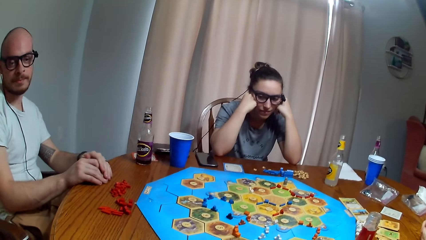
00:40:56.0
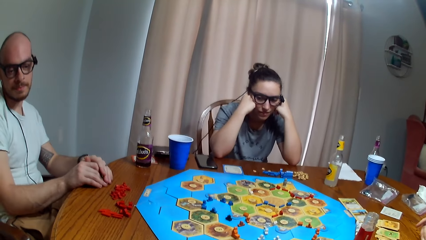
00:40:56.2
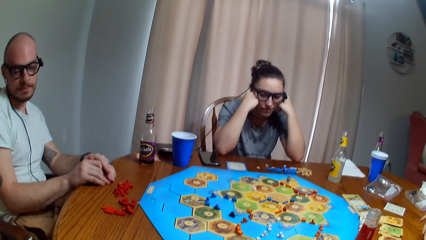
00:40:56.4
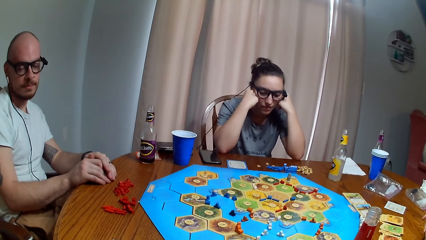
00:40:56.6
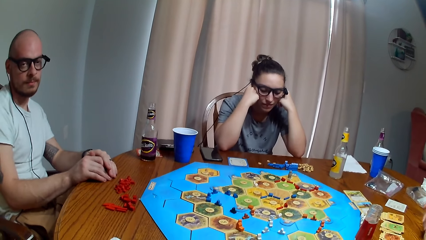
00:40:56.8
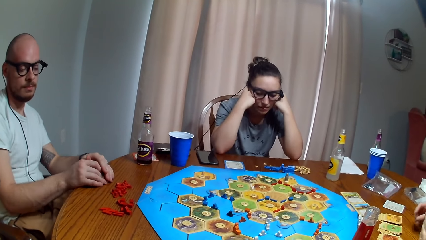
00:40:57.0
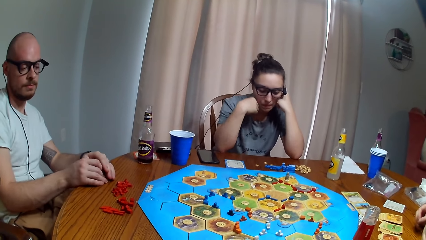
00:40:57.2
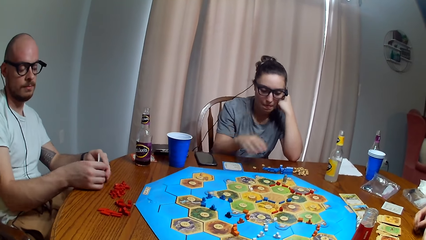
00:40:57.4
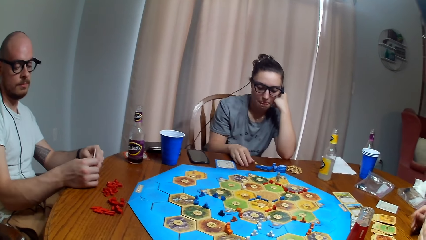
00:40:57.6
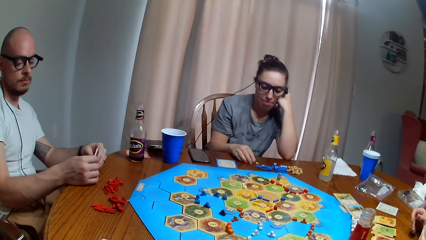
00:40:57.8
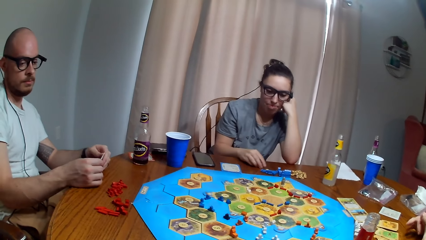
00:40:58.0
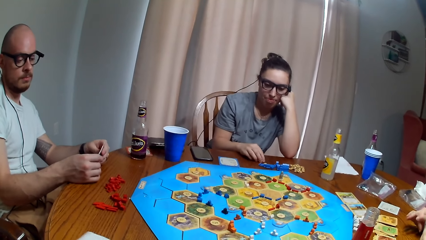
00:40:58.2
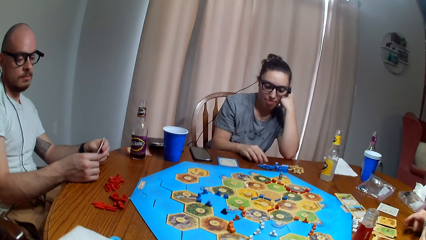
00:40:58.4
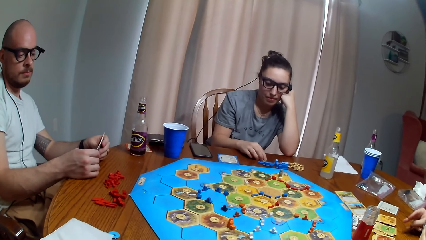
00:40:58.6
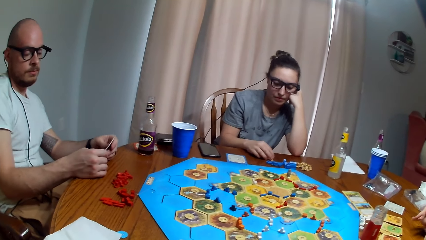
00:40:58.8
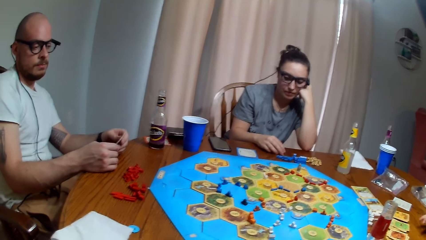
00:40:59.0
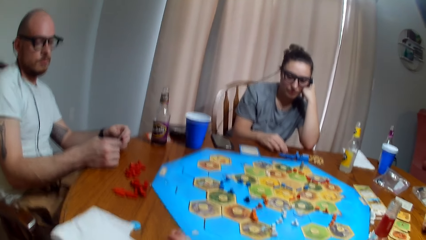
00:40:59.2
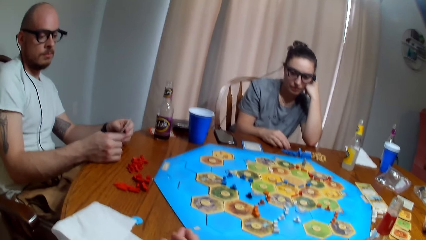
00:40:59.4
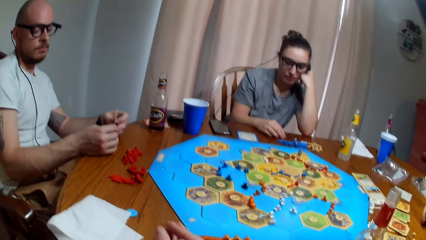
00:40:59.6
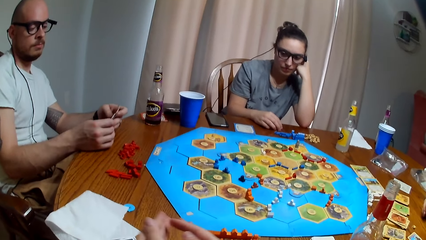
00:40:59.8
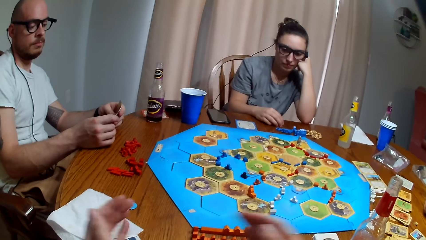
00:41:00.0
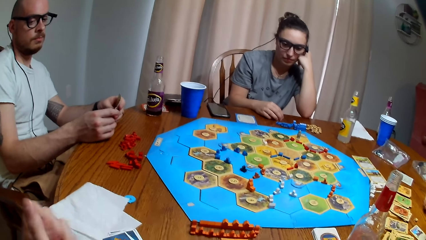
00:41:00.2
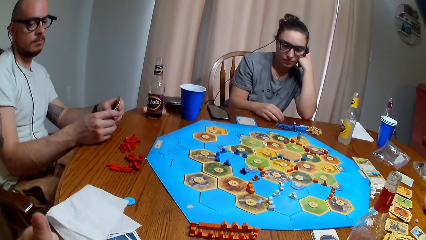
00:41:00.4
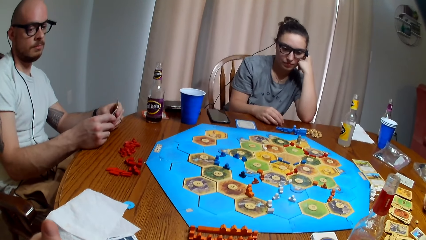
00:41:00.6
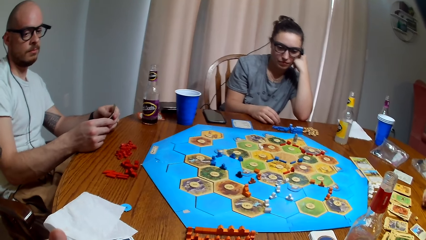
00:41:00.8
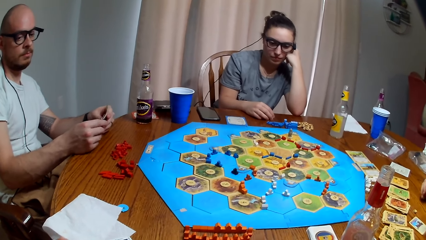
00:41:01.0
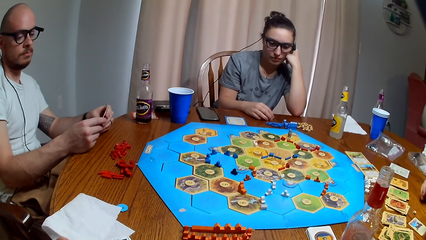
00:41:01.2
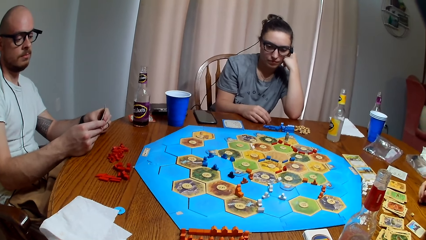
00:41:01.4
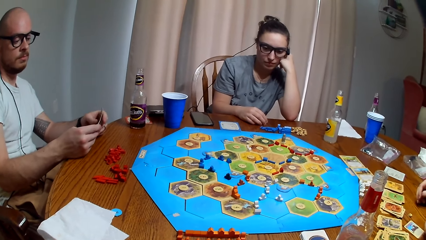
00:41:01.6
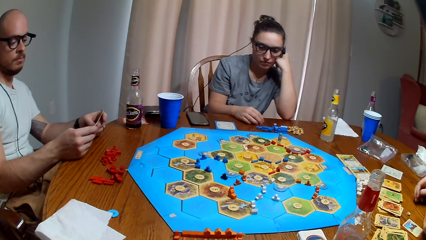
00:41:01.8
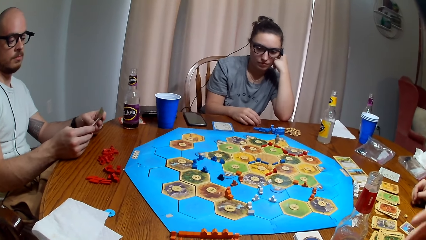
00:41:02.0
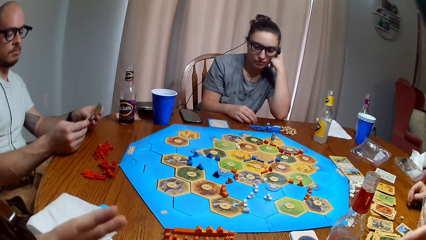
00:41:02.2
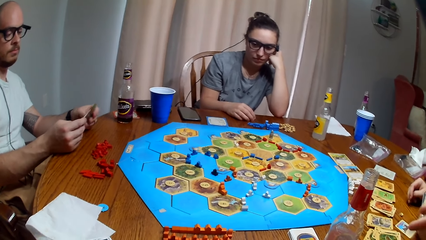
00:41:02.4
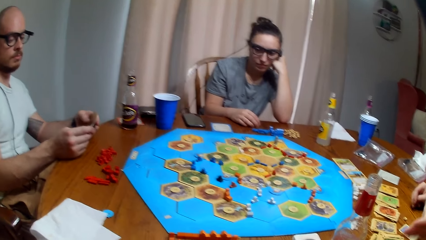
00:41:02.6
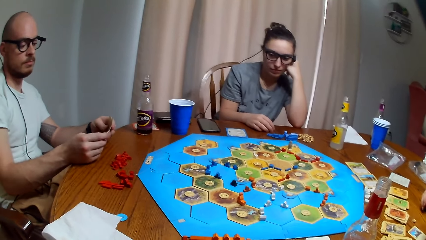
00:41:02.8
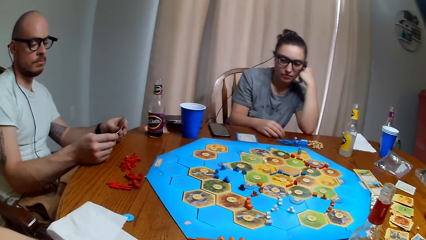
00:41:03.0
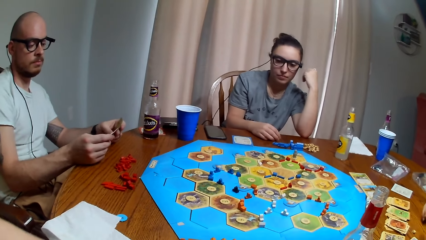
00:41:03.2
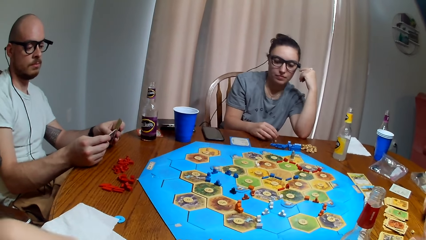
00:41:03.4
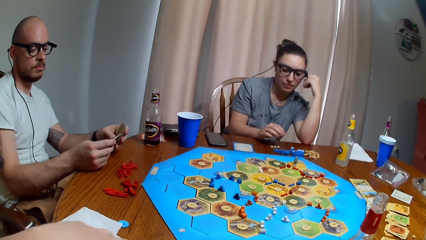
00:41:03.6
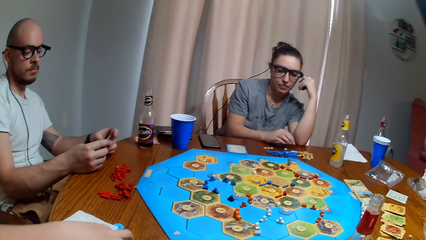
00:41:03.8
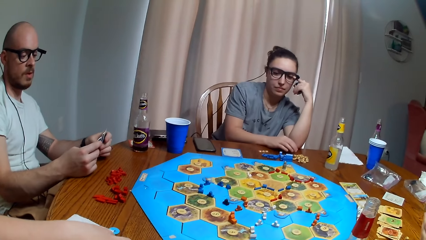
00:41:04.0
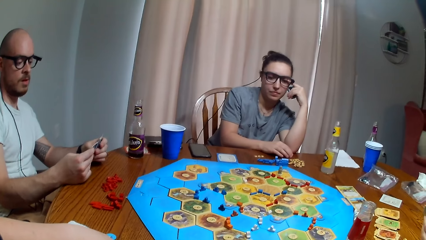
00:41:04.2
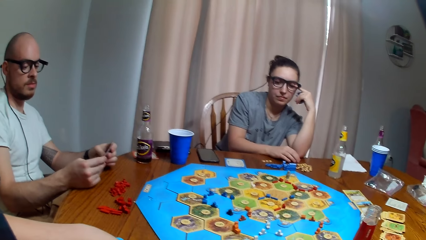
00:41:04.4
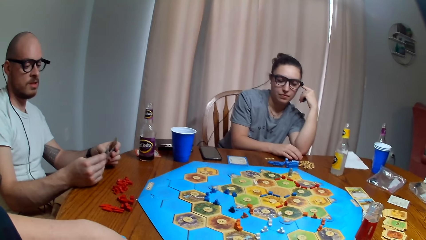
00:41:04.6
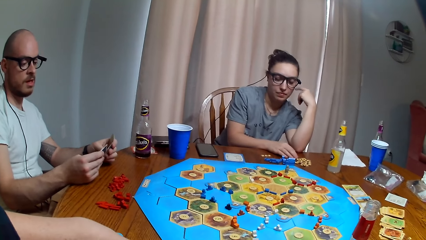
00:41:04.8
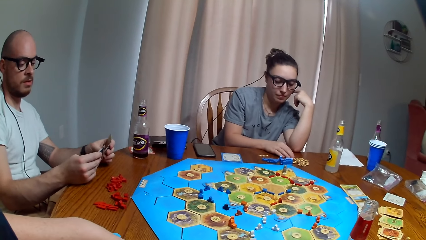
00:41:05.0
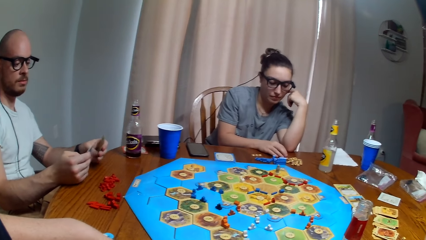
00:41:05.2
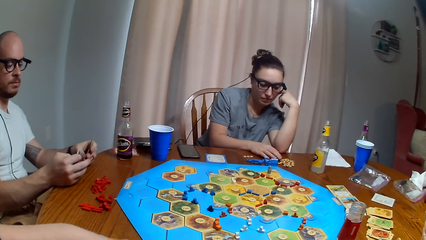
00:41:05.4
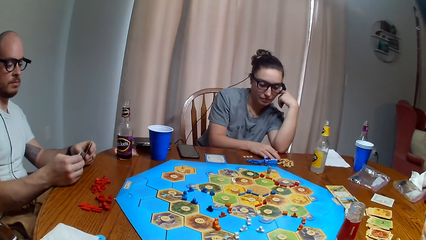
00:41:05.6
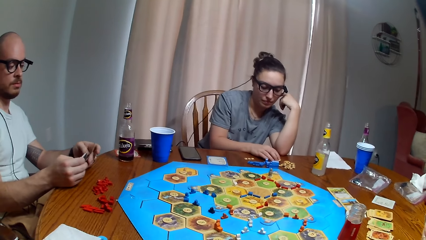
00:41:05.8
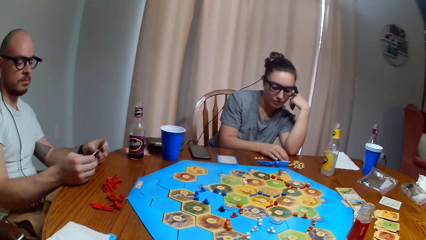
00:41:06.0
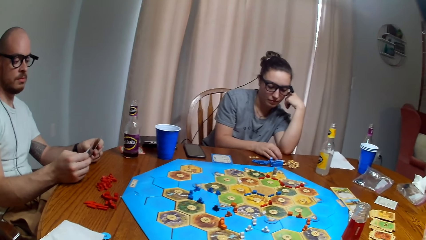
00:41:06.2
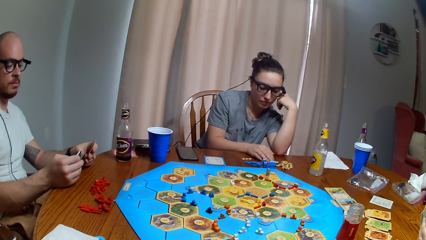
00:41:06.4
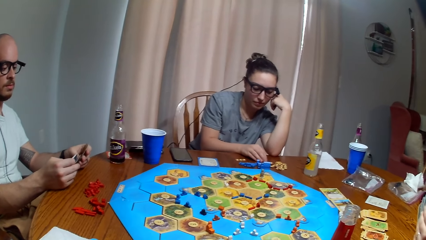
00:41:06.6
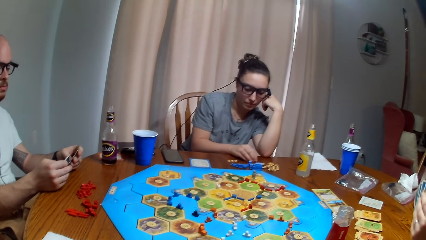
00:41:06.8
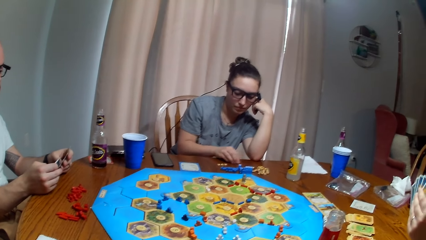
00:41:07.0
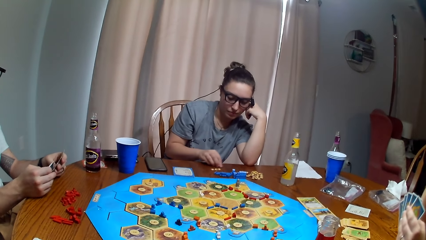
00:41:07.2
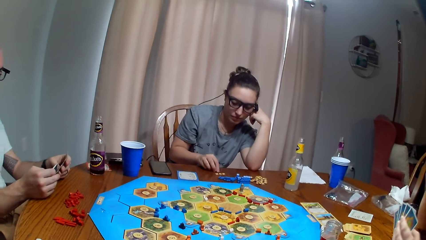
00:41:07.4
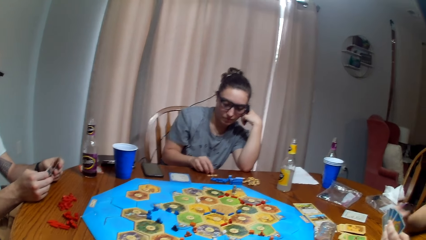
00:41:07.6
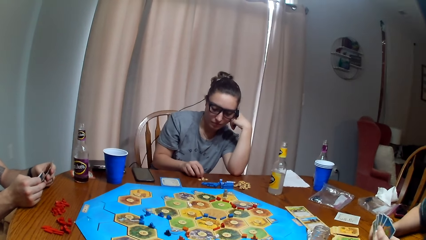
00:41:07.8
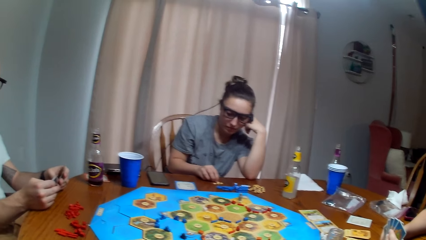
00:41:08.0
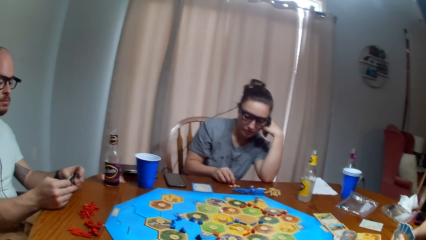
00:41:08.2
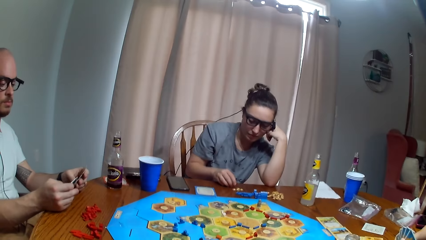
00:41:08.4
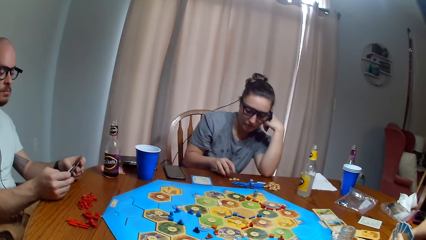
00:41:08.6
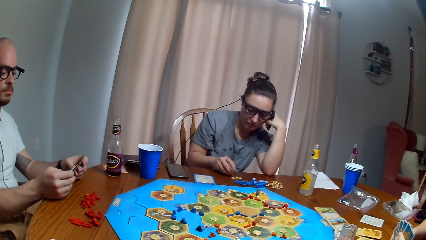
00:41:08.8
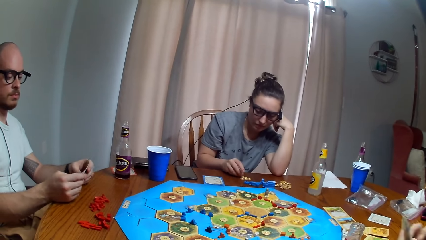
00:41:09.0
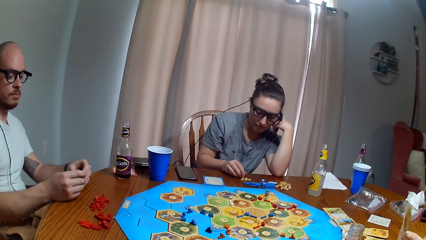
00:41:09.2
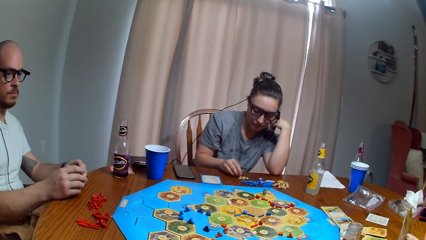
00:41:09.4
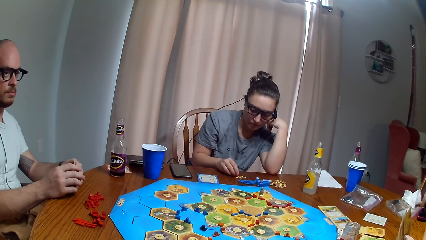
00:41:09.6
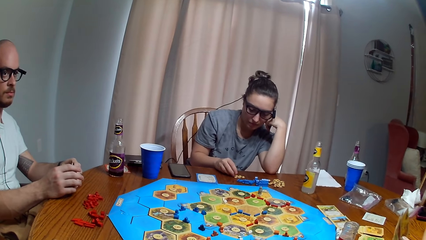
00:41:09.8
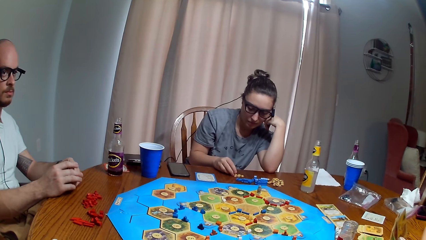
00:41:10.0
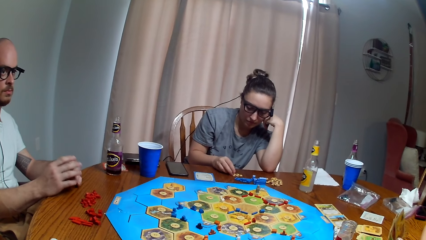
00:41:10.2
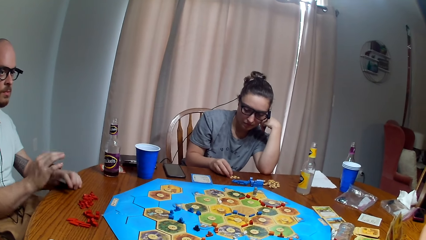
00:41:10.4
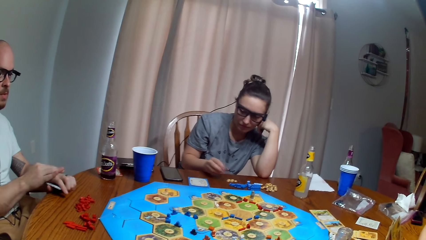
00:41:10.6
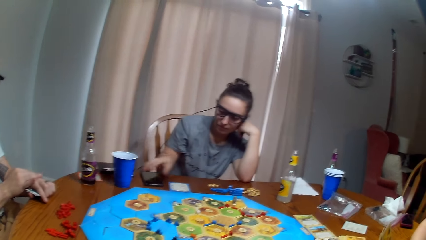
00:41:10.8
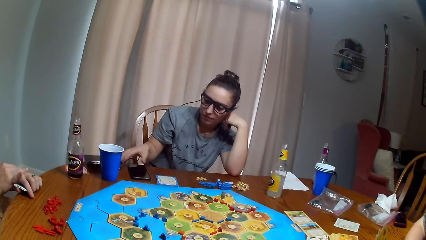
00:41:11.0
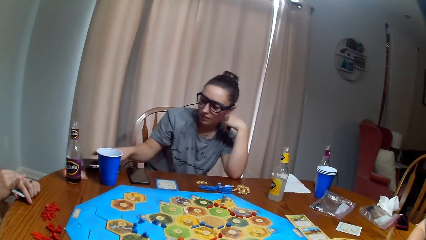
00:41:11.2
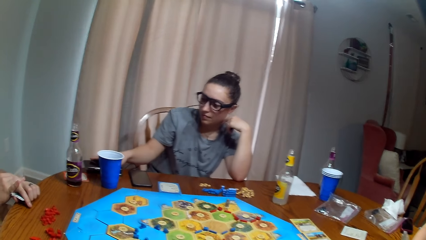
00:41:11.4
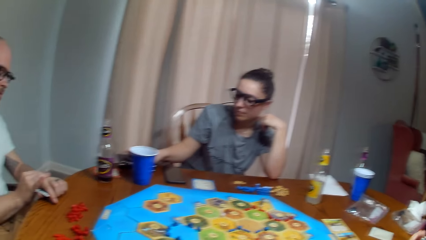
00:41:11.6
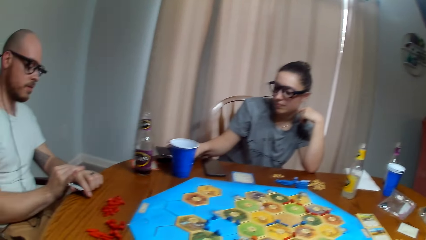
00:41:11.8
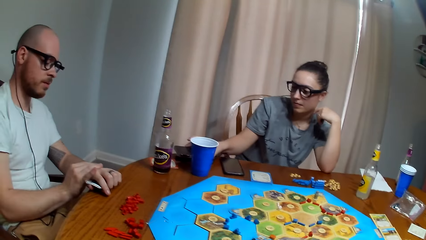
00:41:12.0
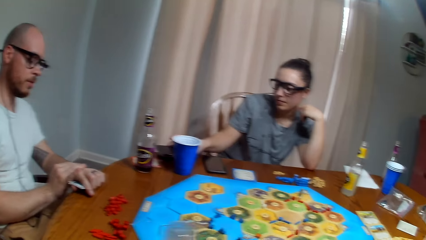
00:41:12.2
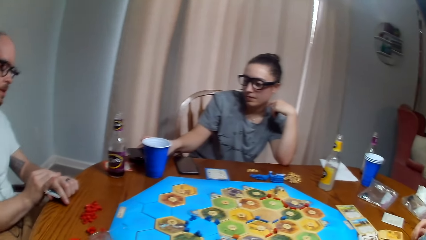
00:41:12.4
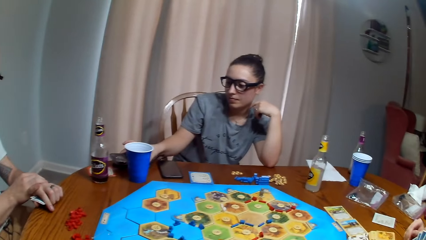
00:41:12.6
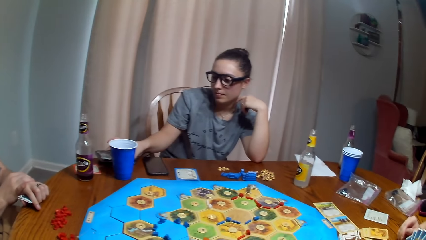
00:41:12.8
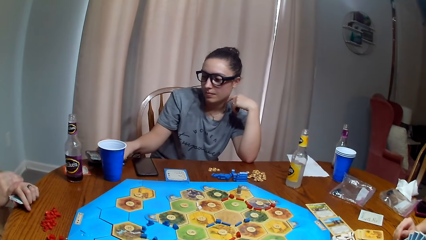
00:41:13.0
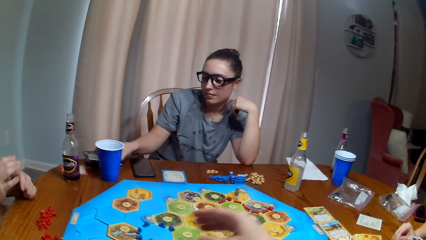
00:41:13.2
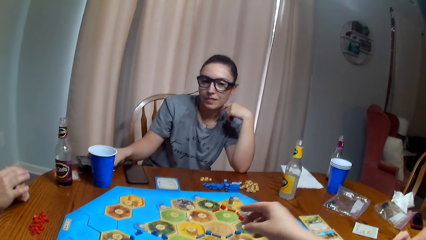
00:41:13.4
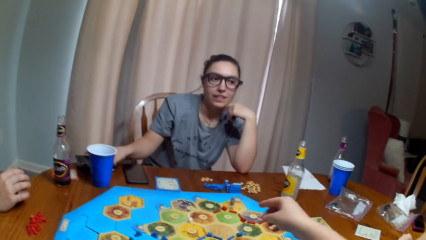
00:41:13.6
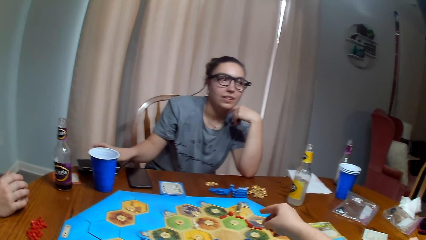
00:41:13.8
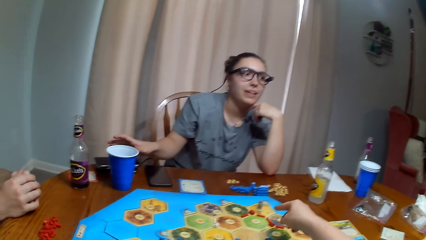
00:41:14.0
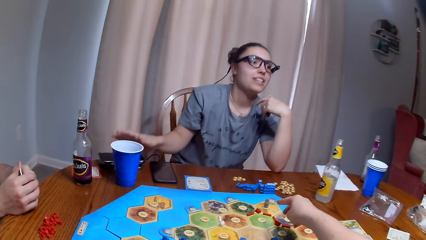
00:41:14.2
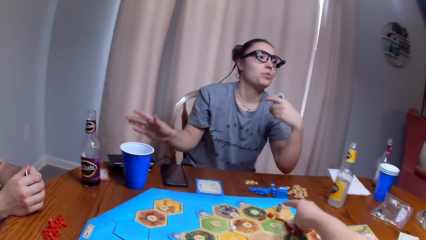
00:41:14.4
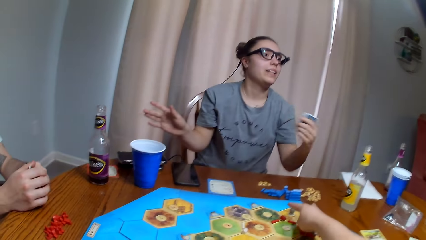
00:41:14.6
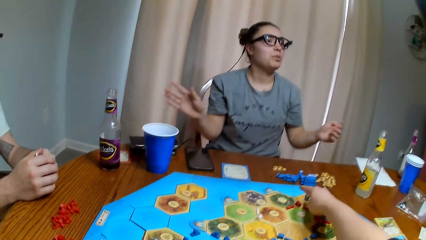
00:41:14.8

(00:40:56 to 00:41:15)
A woman touches something. The camera wearer throws the dice. The woman presses the phone. The camera wearer moves the token.
